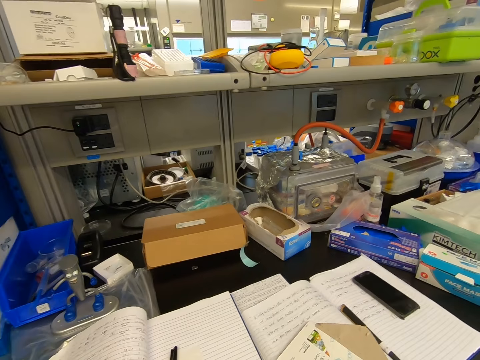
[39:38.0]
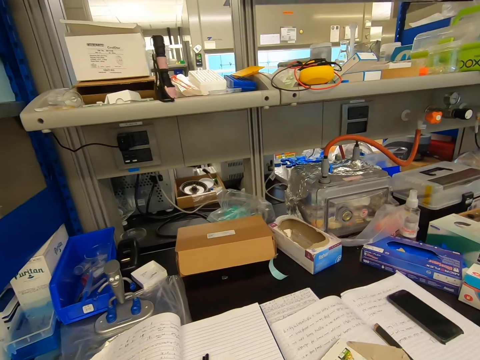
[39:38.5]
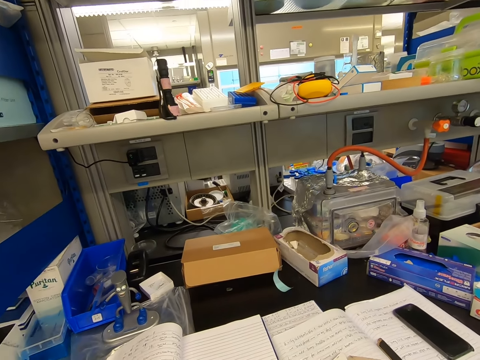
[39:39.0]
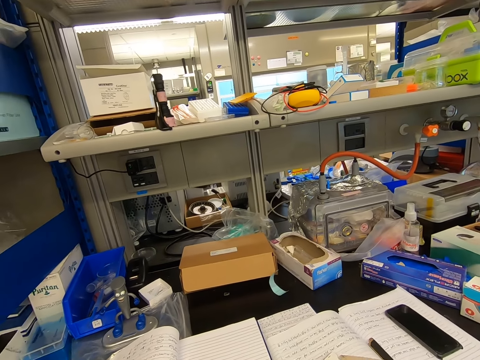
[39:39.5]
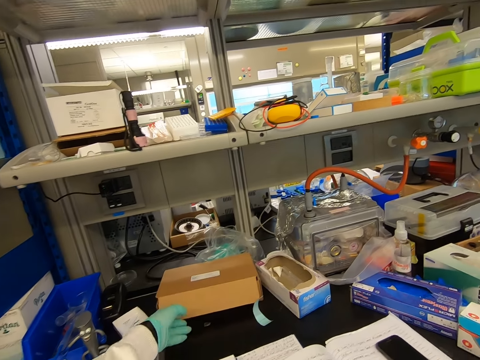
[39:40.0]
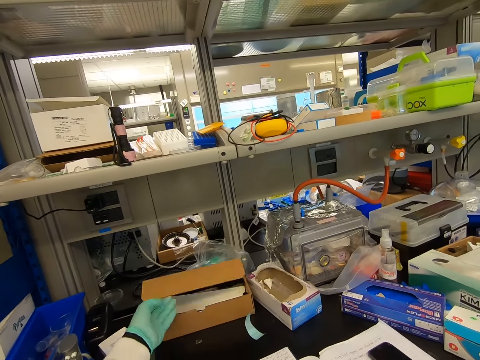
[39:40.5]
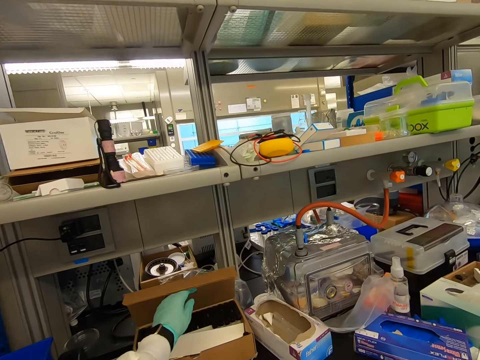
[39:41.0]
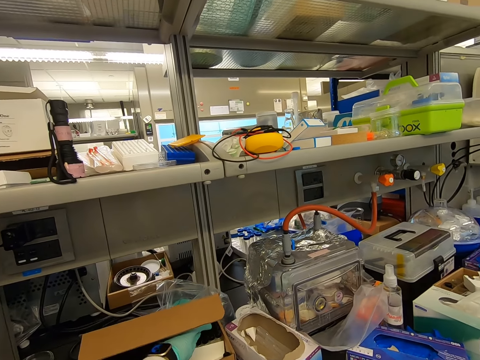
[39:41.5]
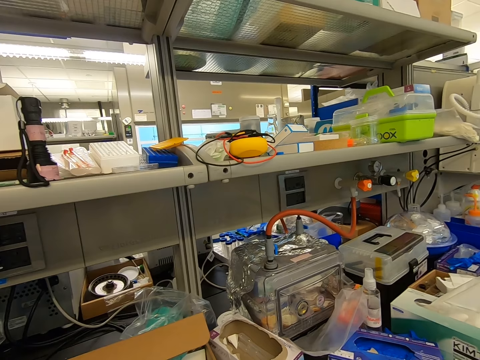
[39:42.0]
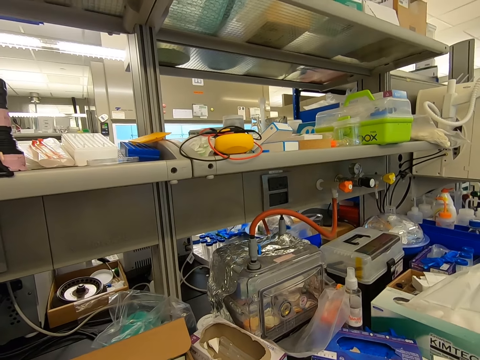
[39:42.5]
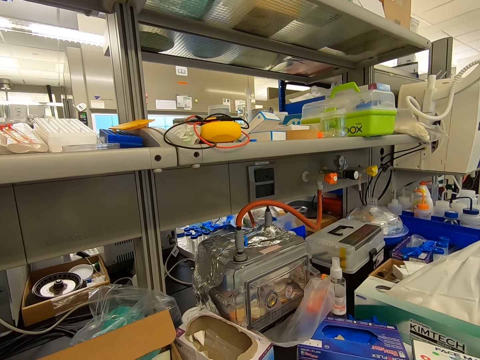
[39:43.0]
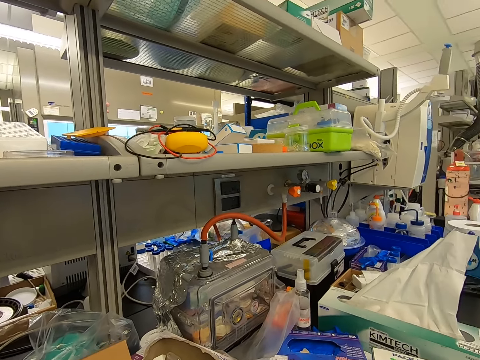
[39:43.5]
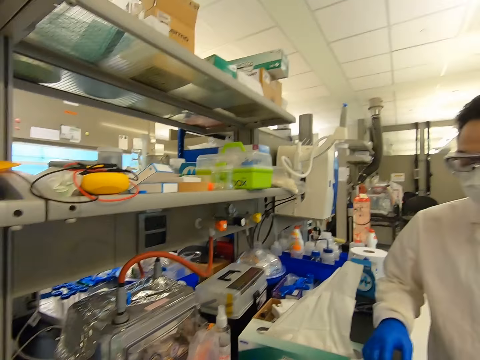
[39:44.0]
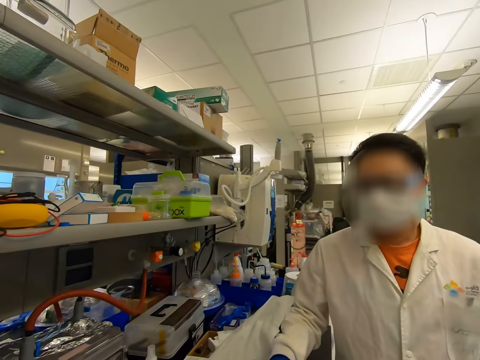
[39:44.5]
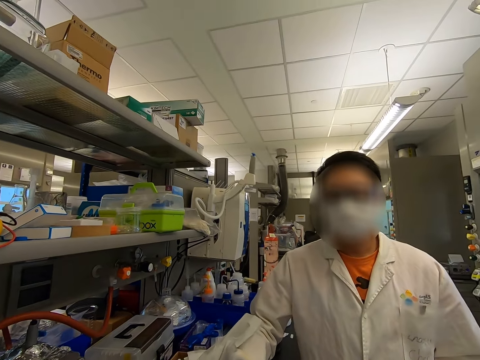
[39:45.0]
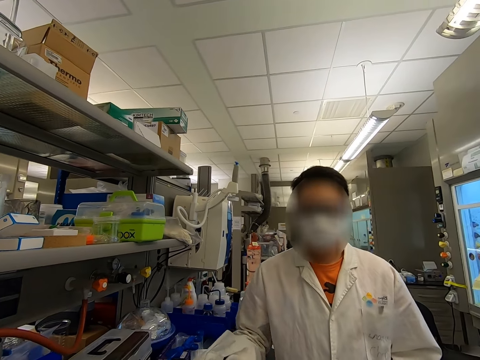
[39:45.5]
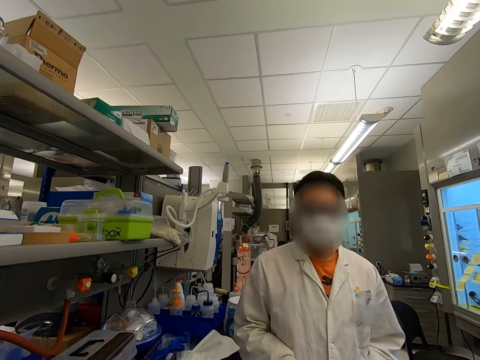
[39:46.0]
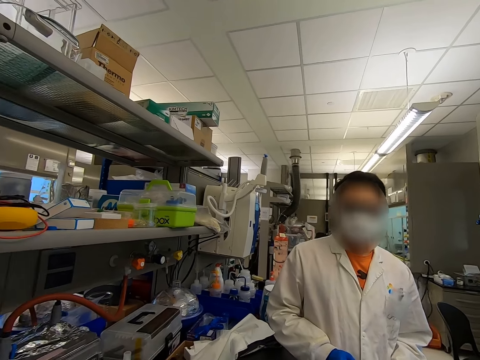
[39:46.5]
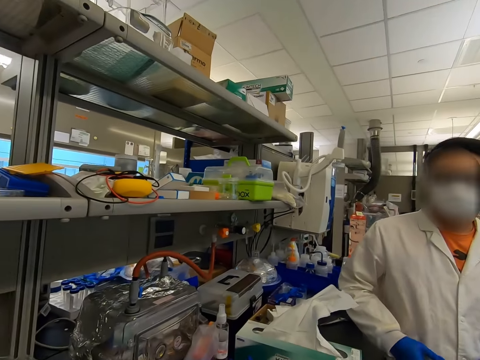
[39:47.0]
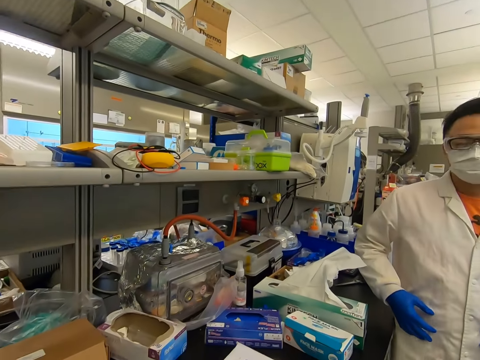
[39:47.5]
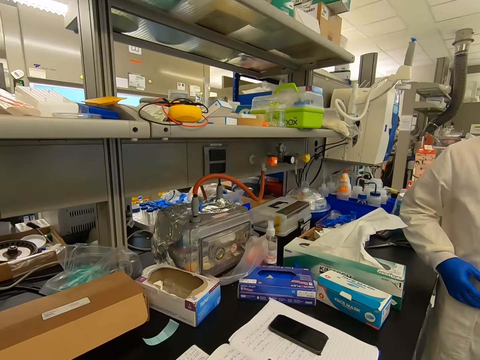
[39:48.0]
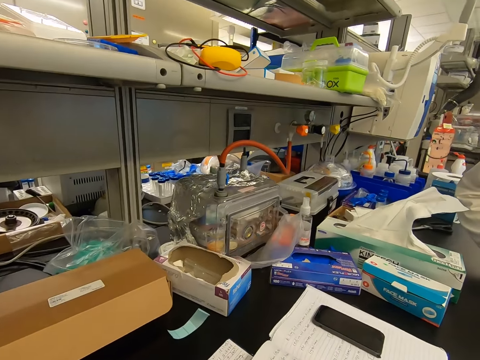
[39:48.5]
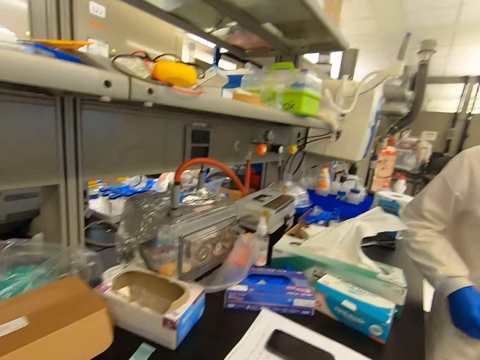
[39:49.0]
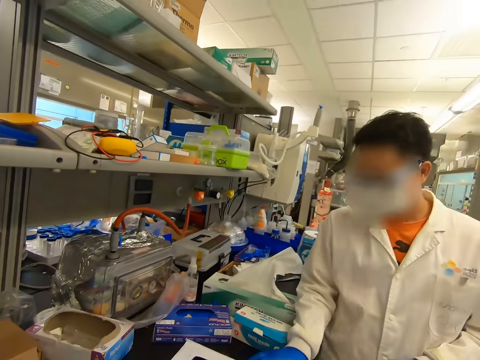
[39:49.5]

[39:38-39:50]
The camera wearer opens the box. They pick up something. They look around the room.

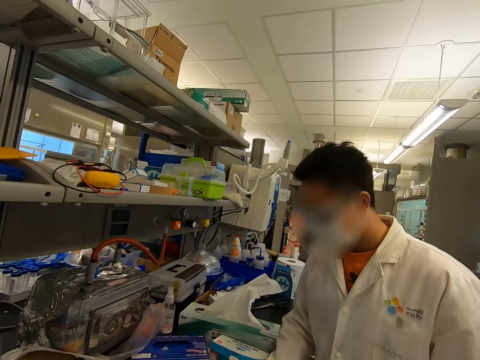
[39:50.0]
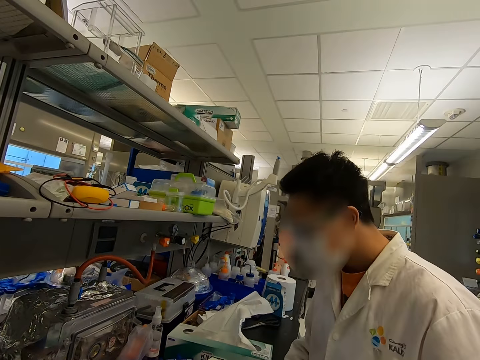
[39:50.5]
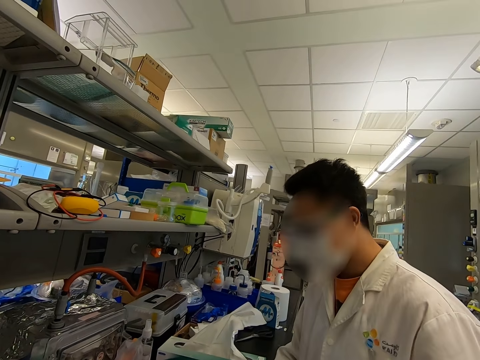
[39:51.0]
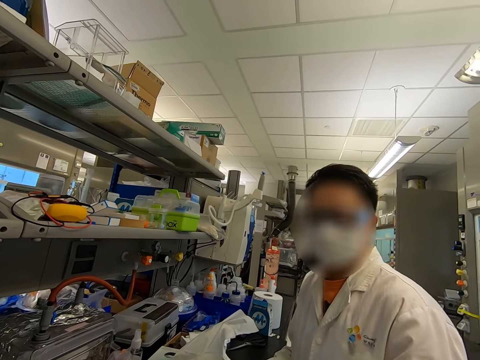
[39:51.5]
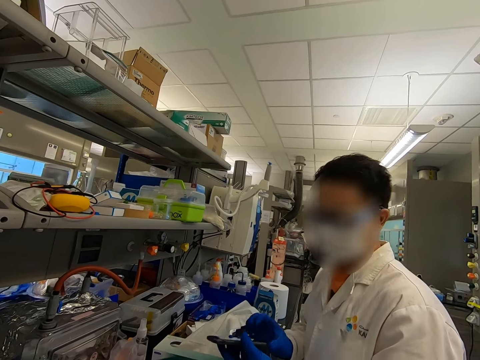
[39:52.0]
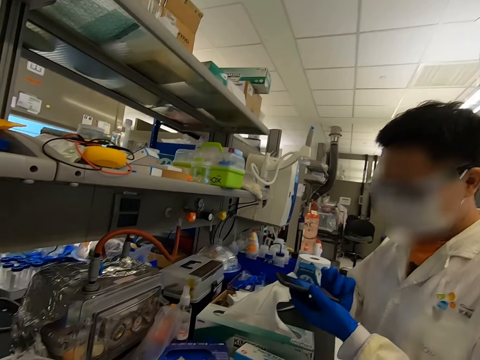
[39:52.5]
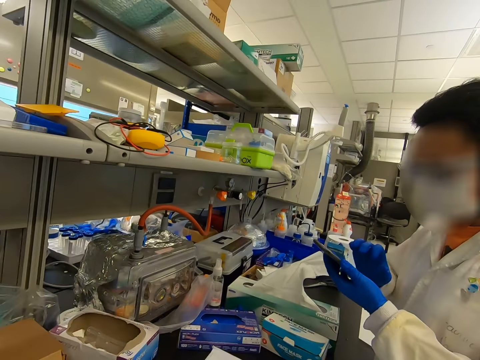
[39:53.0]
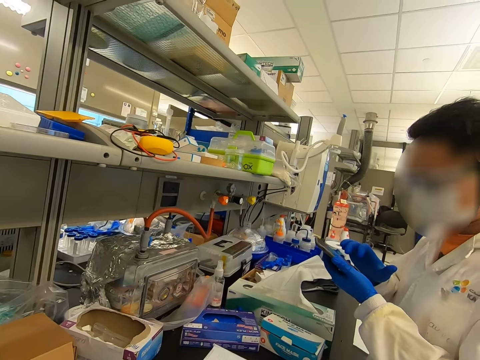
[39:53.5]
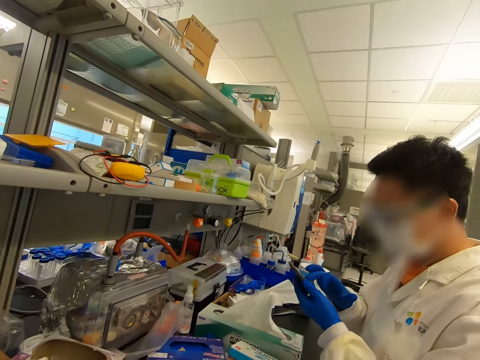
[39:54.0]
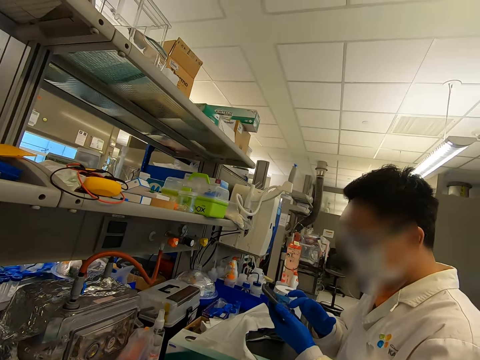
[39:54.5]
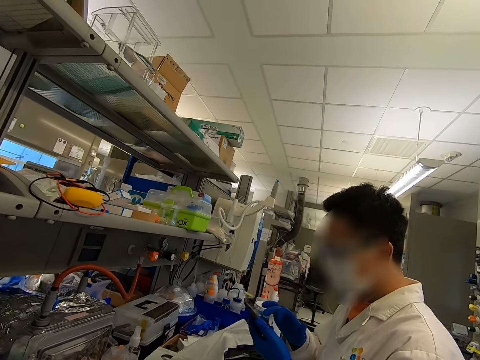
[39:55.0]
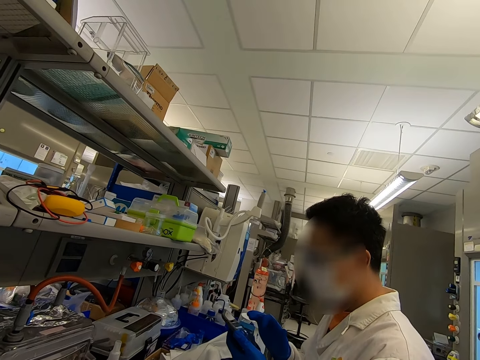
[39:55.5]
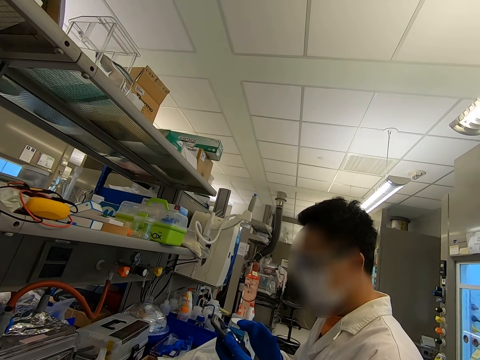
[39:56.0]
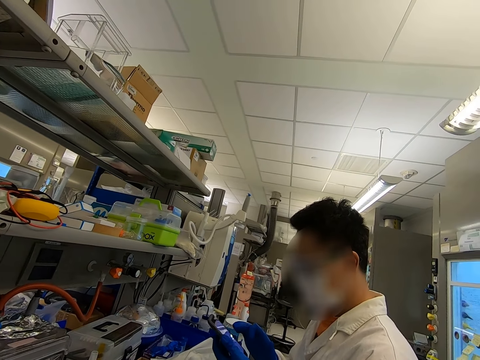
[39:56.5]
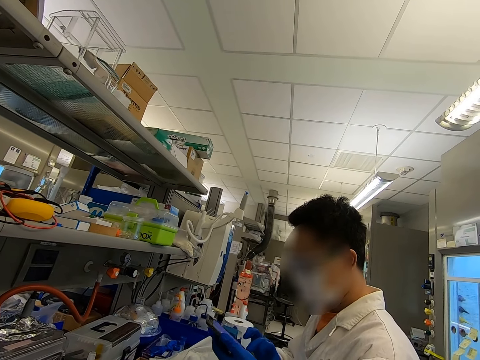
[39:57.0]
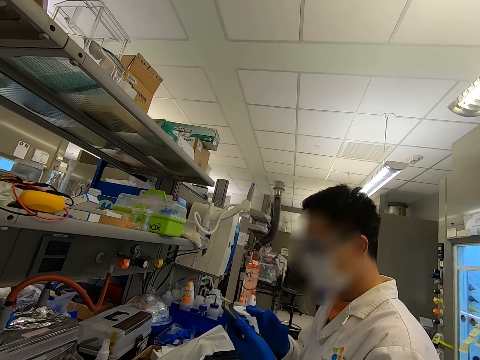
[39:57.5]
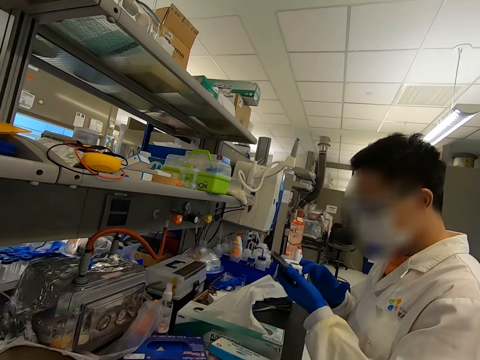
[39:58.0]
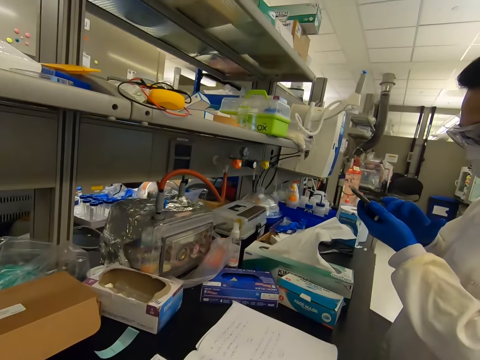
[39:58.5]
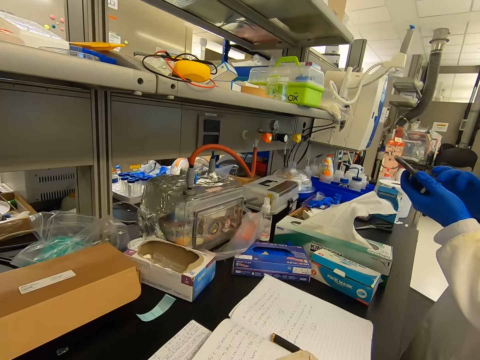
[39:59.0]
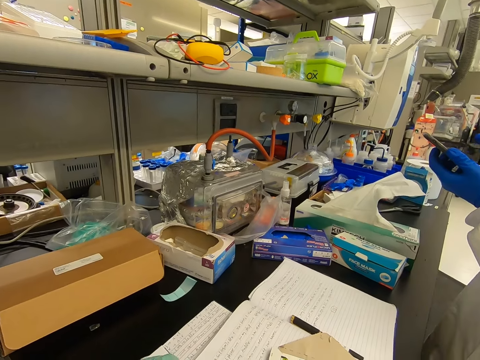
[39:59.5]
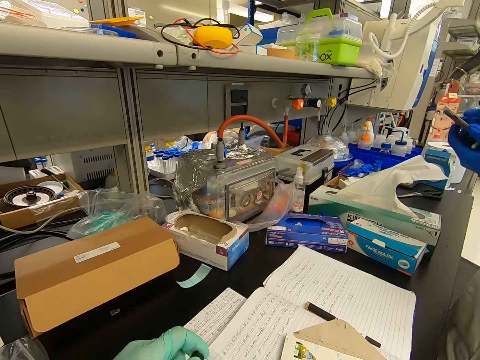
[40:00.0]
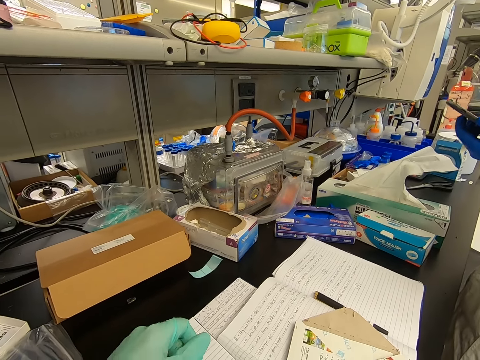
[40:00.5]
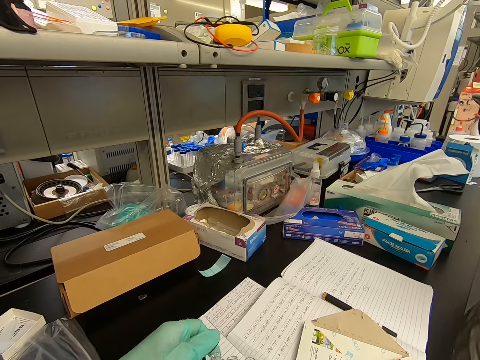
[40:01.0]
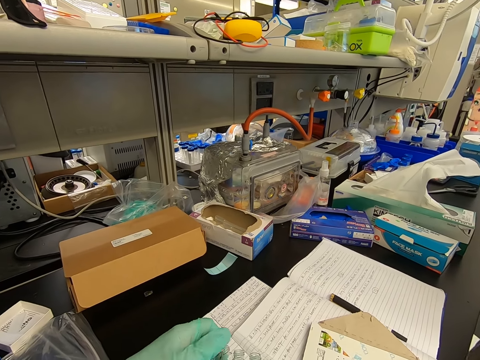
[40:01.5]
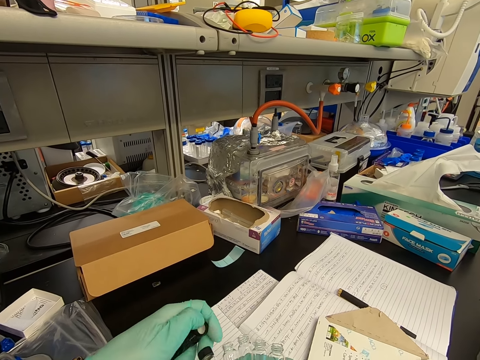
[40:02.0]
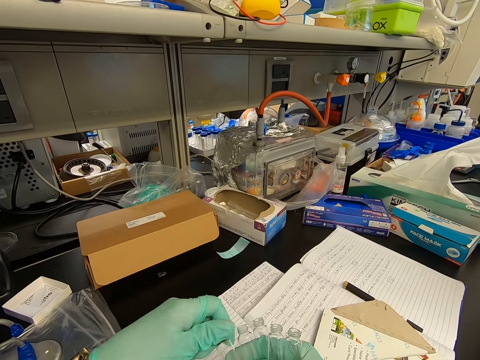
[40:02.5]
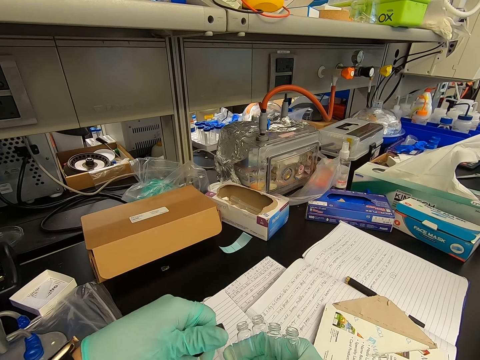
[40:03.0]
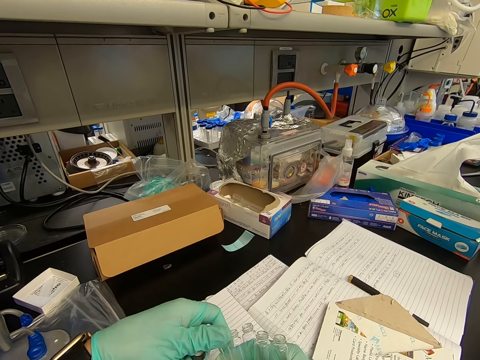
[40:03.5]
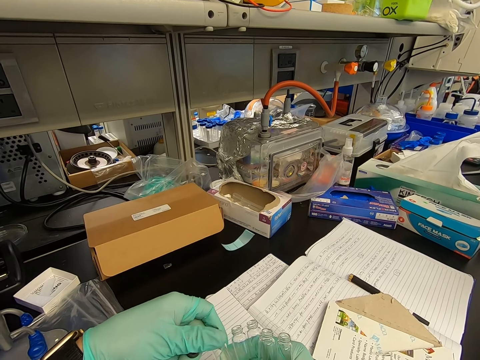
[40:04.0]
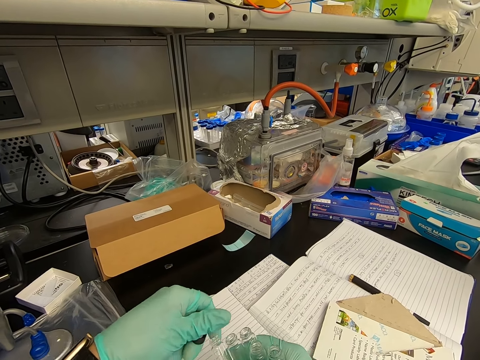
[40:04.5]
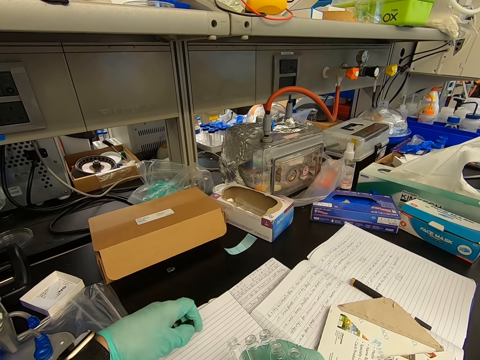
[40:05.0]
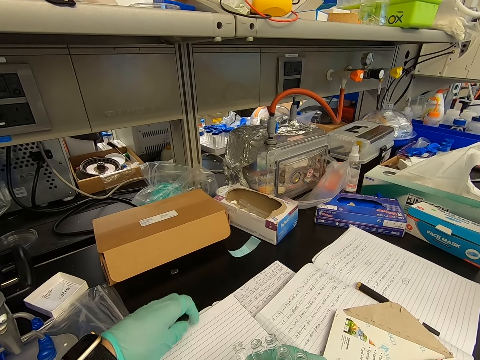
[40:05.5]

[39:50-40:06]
A man dials the phone. The man controls the phone. The camera wearer opens the test tubes. They hold a bottle.
